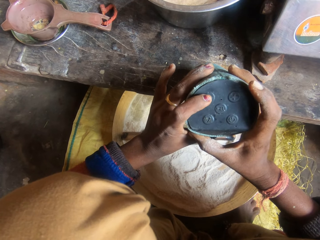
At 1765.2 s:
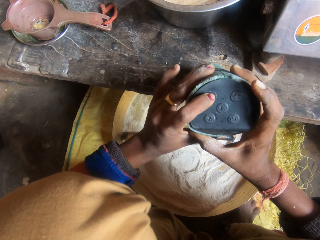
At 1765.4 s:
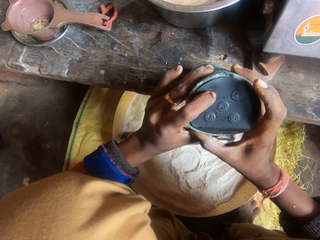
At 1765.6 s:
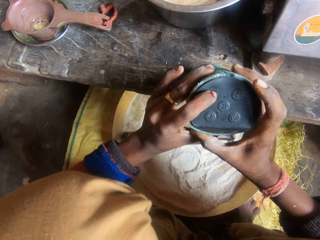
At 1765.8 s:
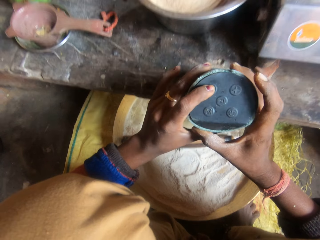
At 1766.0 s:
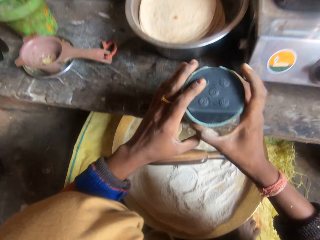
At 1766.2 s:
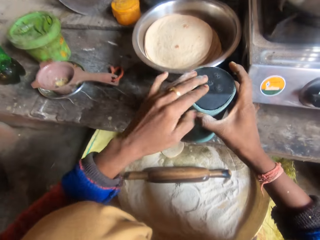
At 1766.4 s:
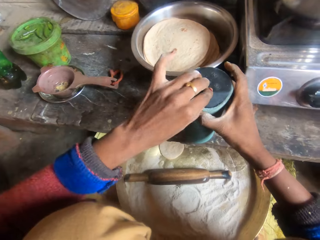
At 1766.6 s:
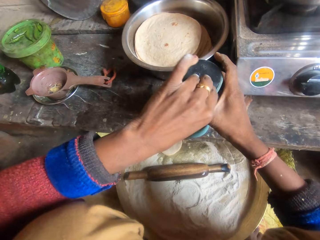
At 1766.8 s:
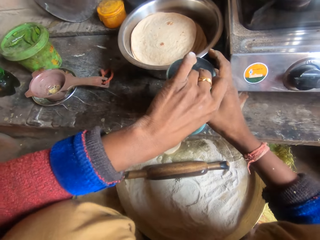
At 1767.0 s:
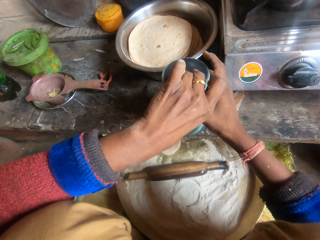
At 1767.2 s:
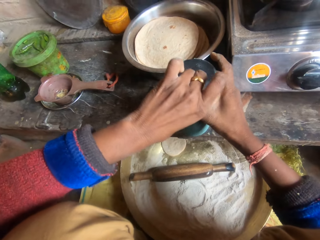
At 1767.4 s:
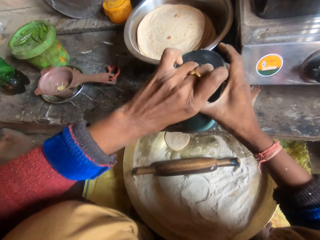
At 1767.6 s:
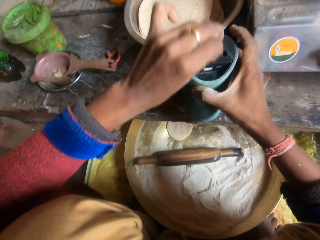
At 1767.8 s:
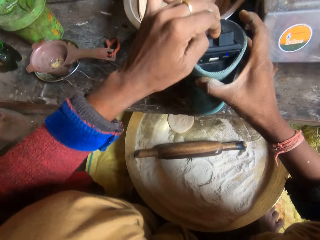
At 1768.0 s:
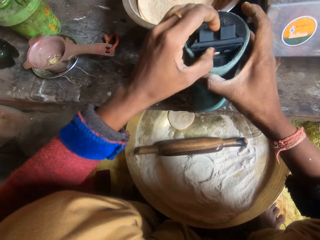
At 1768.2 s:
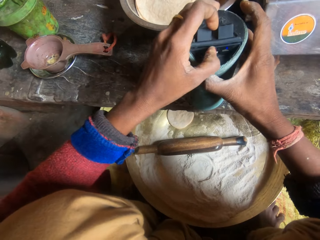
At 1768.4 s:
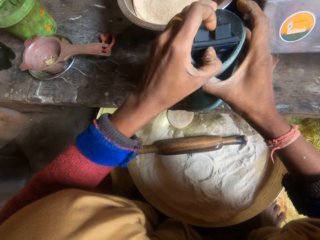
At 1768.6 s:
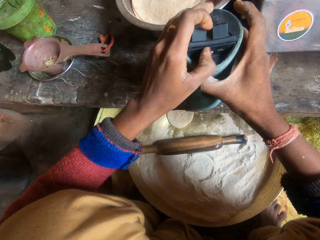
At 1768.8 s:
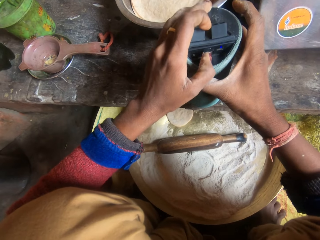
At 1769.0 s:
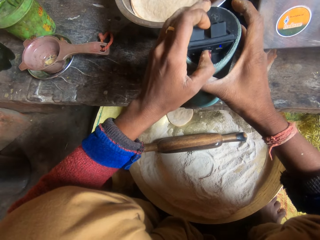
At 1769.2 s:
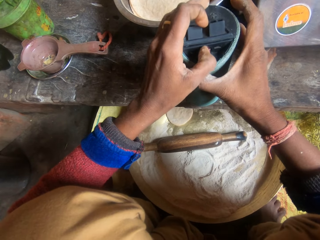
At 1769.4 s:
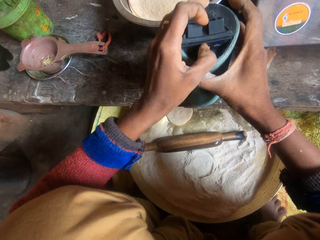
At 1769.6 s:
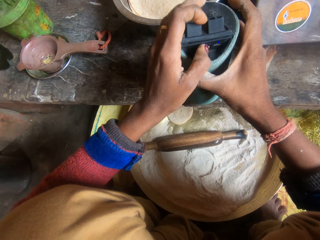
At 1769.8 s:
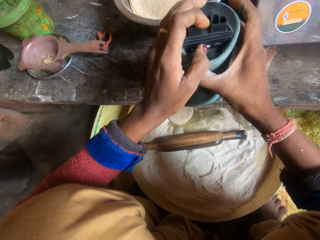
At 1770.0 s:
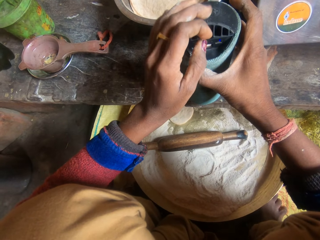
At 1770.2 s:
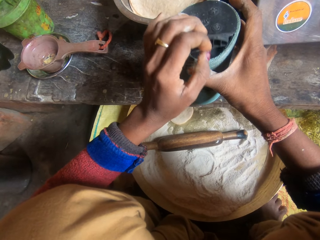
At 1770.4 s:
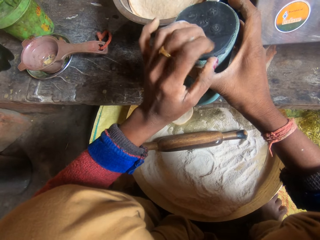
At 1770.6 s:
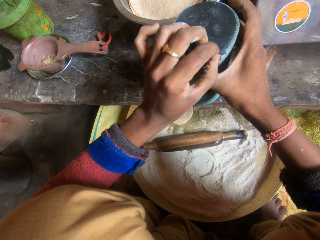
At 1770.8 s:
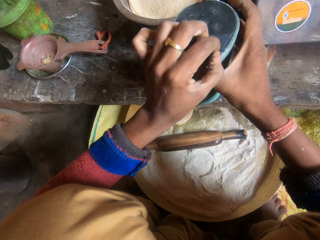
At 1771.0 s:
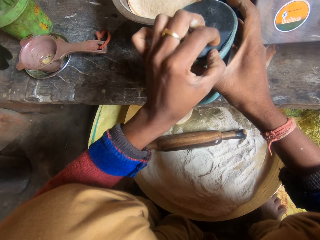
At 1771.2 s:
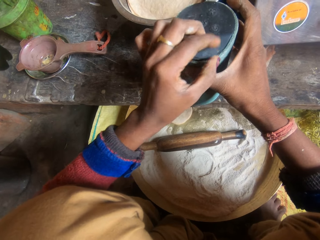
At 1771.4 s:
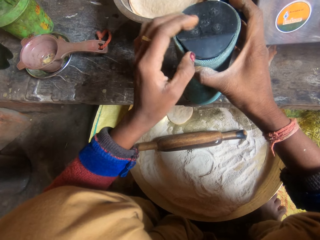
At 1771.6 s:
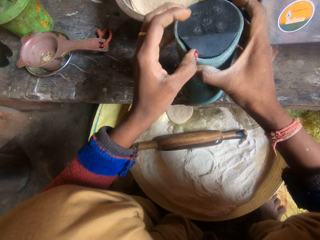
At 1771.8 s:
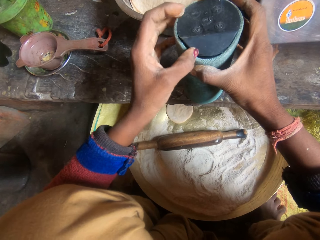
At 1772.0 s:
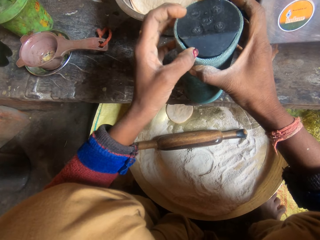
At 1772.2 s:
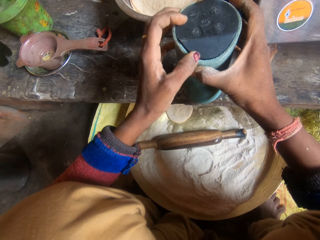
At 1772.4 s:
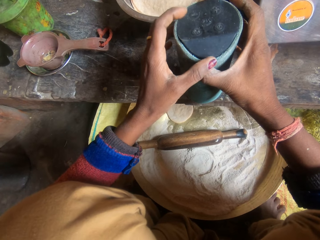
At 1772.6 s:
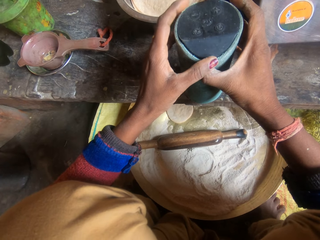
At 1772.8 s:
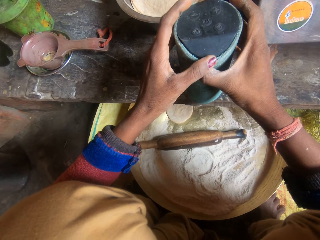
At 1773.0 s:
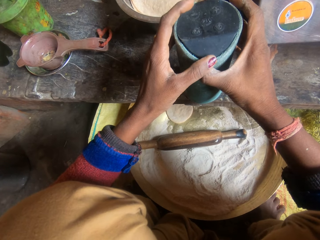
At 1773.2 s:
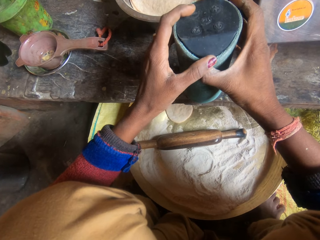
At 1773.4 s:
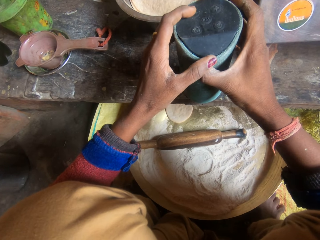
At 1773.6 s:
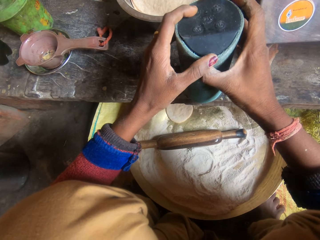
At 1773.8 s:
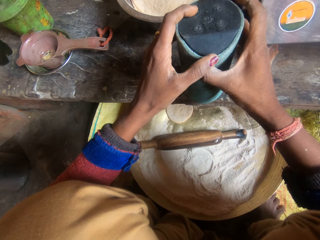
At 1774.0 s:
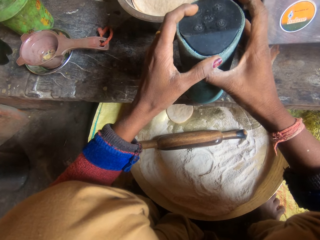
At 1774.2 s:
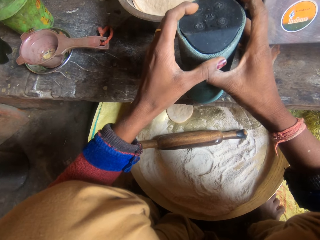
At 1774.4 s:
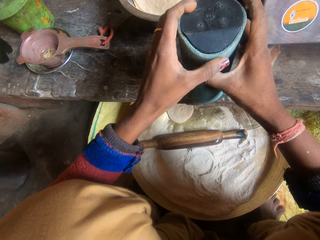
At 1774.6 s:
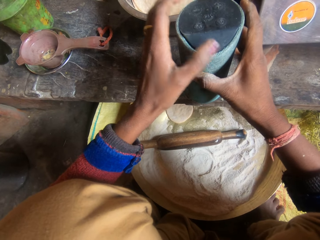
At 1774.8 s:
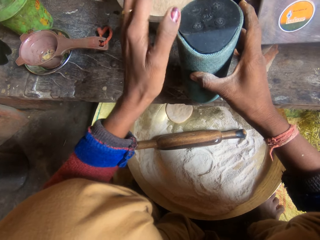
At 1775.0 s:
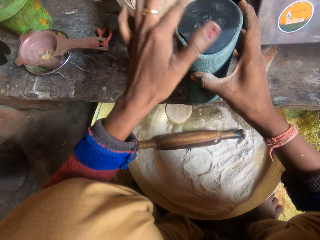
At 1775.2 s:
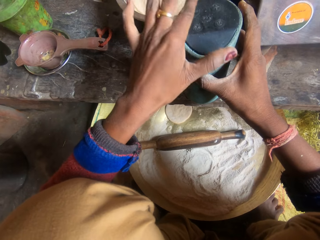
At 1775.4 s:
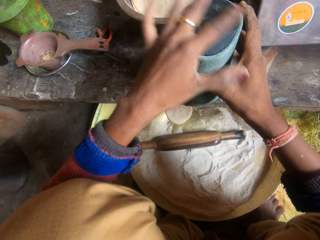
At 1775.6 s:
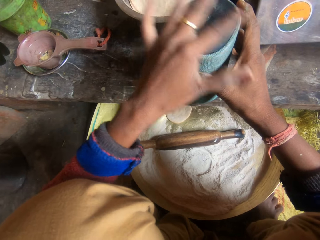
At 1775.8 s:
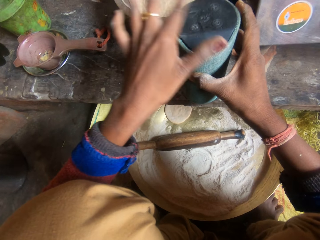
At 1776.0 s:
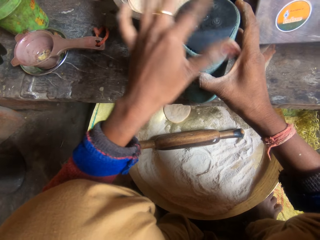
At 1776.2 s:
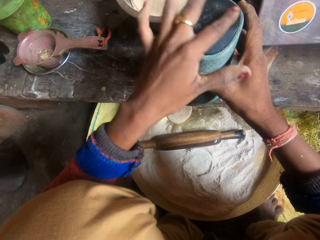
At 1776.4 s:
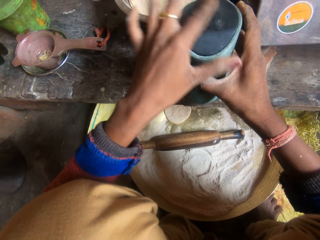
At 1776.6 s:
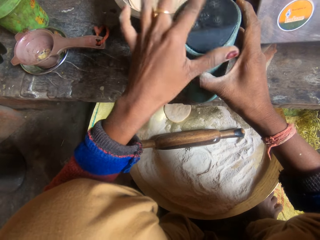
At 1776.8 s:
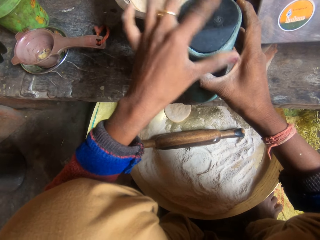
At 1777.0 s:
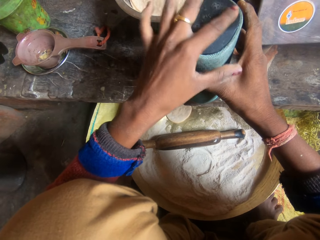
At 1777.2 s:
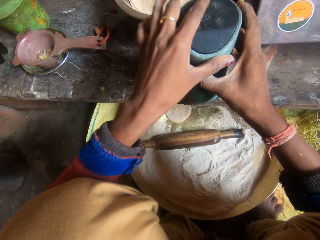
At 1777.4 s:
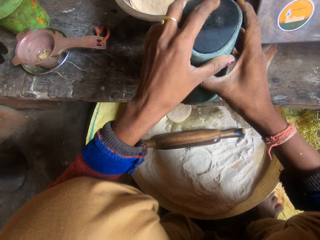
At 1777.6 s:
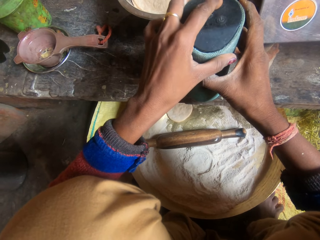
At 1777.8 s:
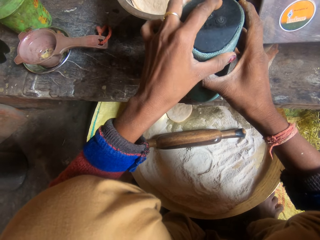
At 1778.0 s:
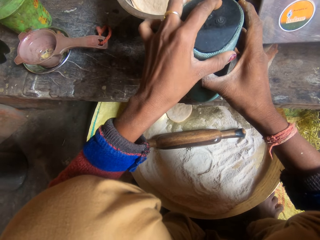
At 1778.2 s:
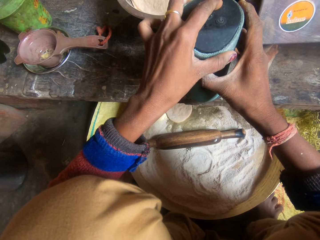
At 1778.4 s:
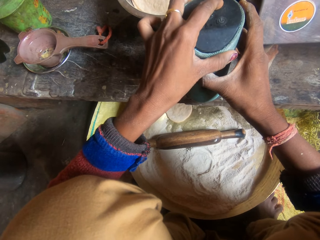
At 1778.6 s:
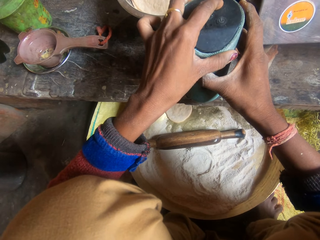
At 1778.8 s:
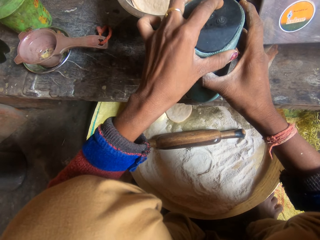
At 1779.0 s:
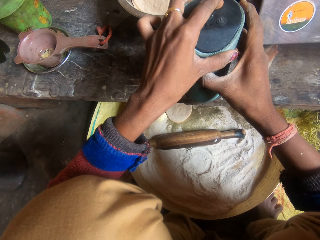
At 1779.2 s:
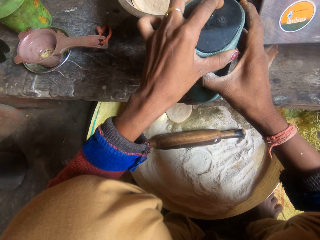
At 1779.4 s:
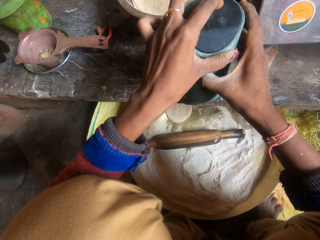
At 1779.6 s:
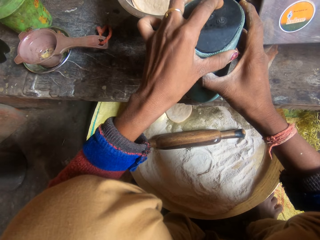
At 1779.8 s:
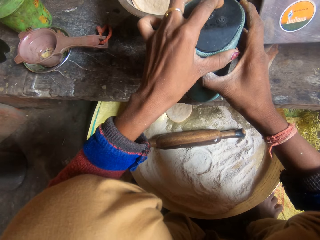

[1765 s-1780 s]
The camera wearer opens the bluetooth speaker lid. She touches something. She adjusts the memory card of the speaker. She closes the bluetooth speaker lid. She operates the bluetooth speaker. She wipes the top of the speaker with her left finger. She operates the bluetooth speaker again.

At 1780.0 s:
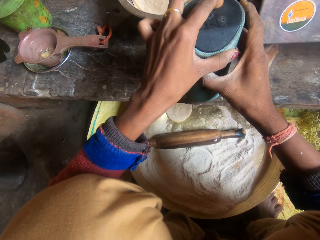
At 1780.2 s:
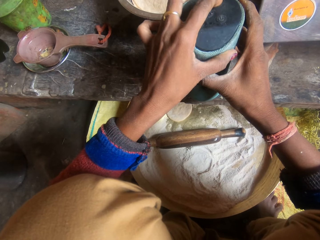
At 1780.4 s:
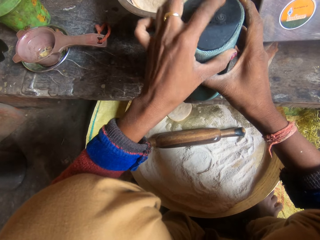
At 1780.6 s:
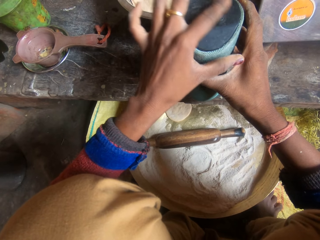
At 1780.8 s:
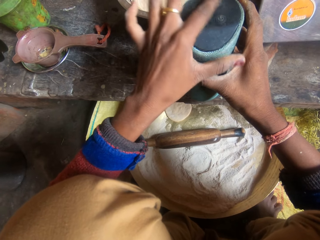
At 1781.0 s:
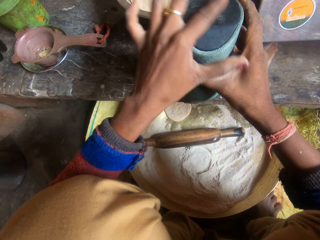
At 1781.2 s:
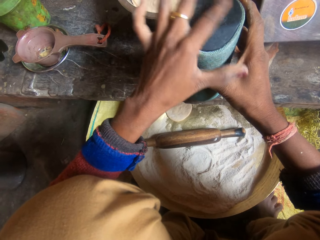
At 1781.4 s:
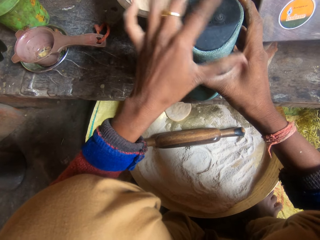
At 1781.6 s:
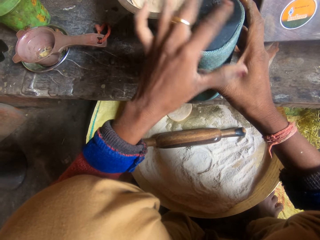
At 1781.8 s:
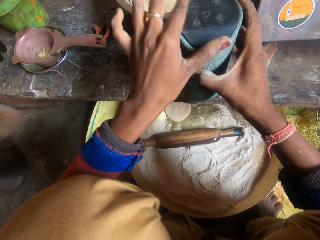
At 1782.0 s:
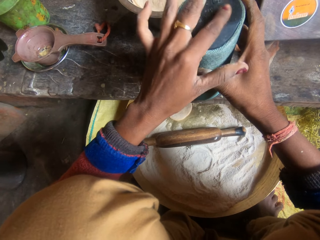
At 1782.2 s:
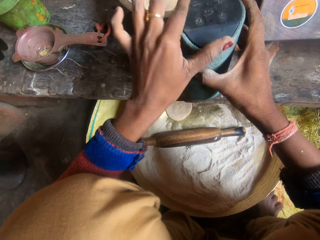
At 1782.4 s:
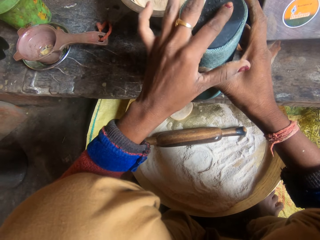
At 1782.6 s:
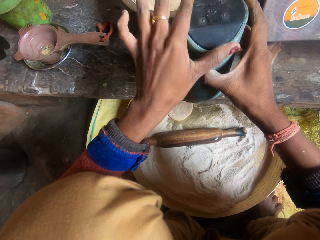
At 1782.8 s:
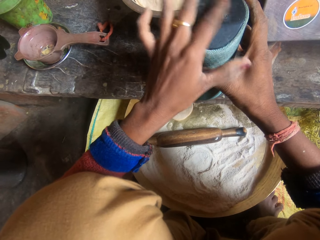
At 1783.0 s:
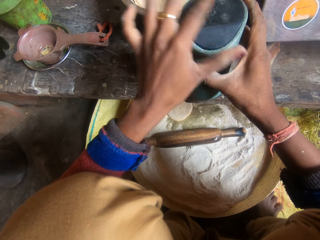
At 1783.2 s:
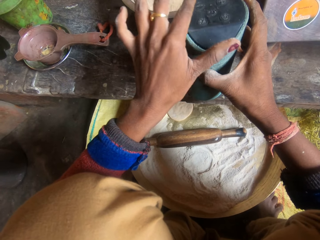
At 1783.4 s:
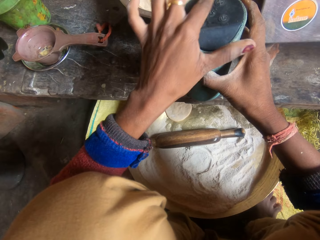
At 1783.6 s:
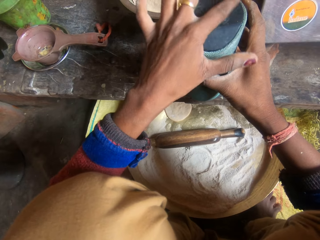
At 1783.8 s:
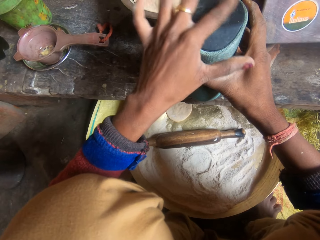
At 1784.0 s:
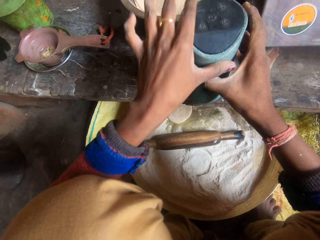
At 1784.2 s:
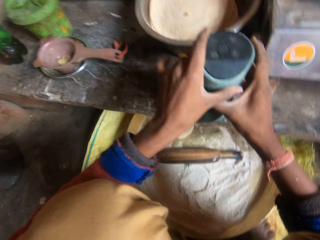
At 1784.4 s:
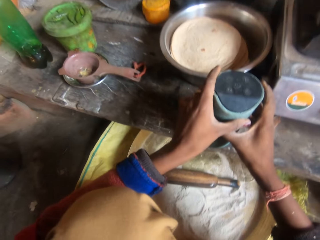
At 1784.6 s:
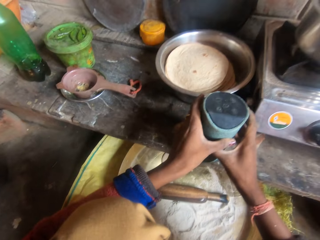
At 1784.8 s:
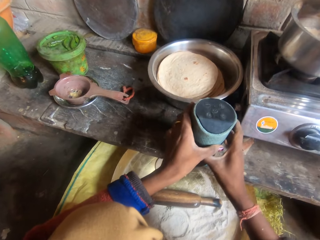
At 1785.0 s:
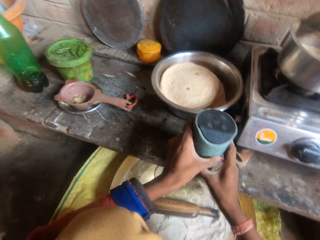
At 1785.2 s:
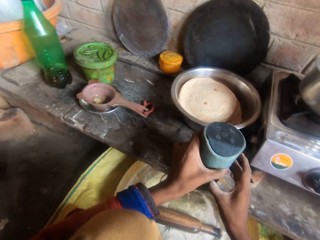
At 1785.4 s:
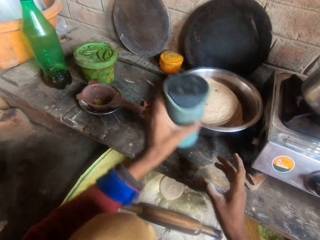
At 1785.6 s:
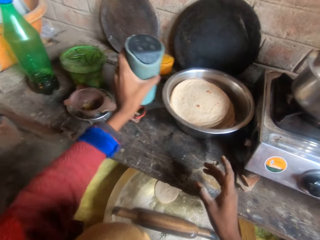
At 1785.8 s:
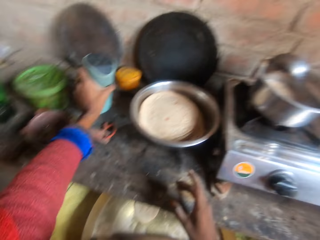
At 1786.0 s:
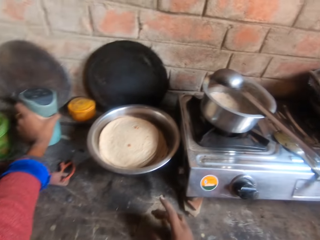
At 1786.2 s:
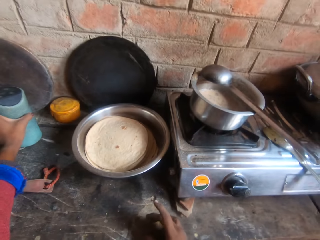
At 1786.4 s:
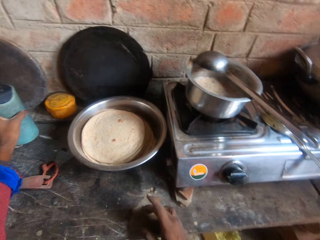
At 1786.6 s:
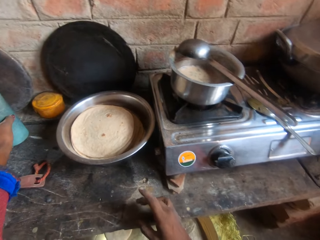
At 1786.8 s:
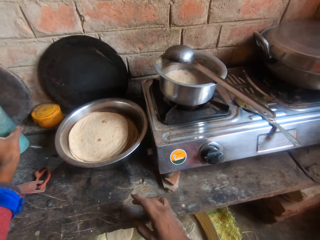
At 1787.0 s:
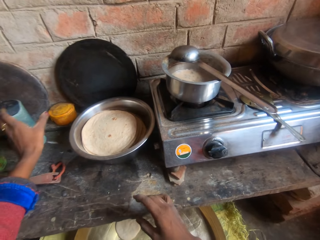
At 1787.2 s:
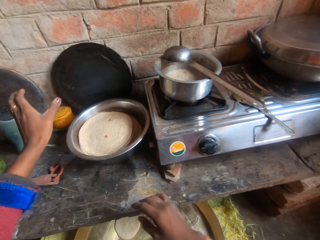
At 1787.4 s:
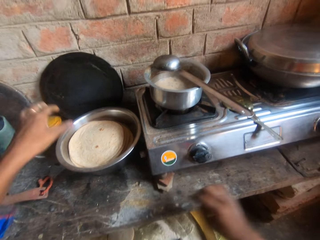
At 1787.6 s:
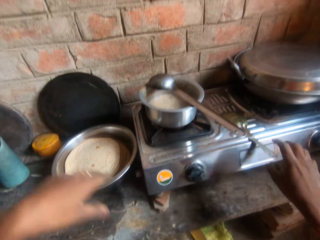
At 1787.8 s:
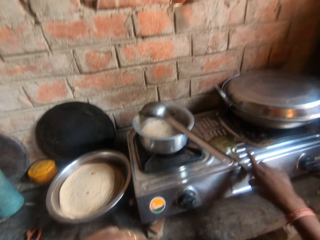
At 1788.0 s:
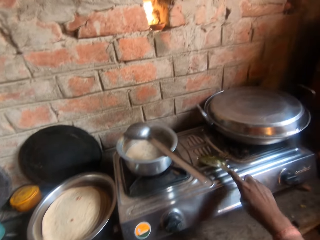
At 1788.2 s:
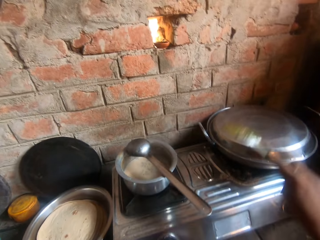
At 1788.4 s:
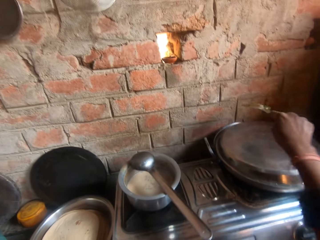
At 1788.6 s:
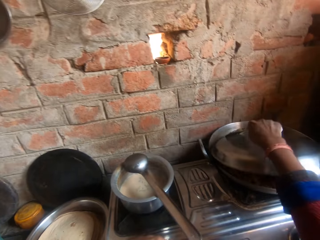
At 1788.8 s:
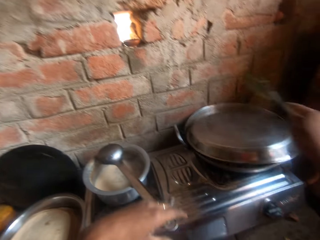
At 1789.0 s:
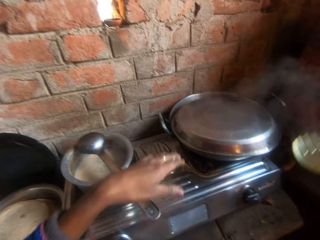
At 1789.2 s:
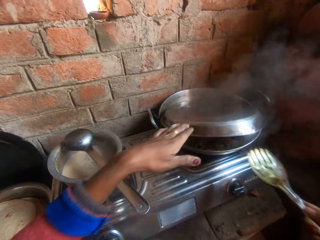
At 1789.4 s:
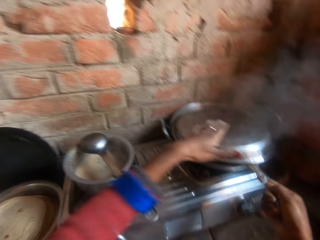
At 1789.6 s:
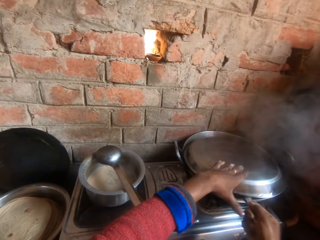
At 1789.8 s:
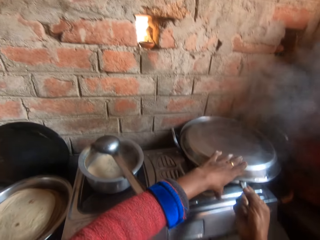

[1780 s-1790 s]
The camera wearer wipes the bluetooth speaker with a hand. They move the speaker on the kitchen slab. They pick the bluetooth speaker from the table and put the bluetooth speaker on the table. They pick another serving spoon from the gas cooker. They hit the cover of another pot on the gas cooker. They remove the cover of the pot.
